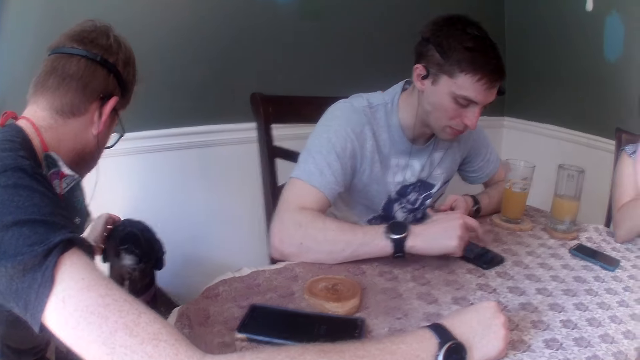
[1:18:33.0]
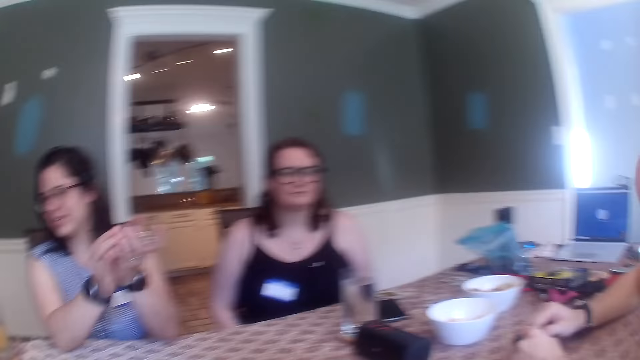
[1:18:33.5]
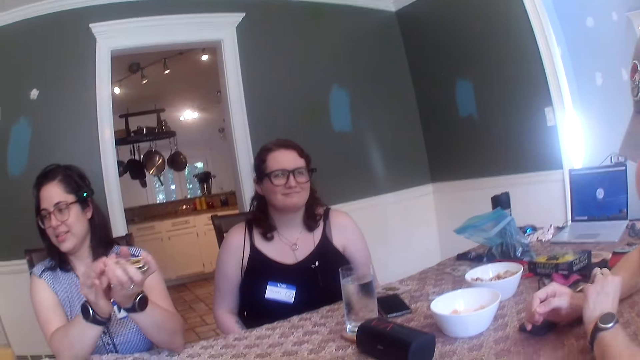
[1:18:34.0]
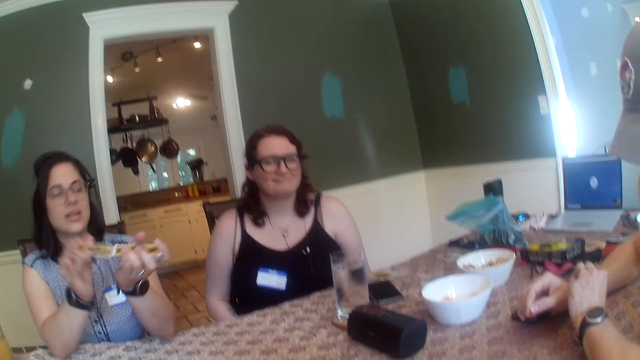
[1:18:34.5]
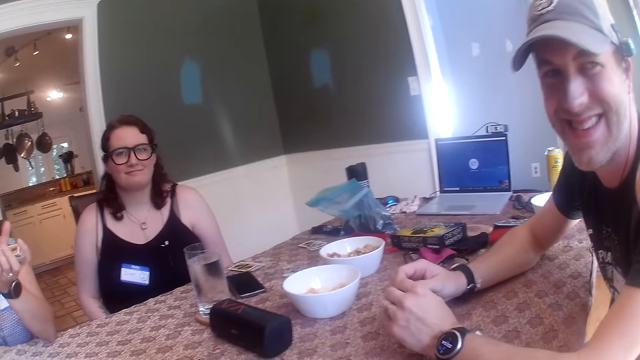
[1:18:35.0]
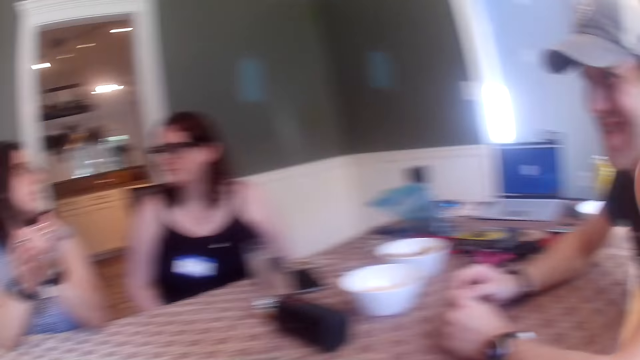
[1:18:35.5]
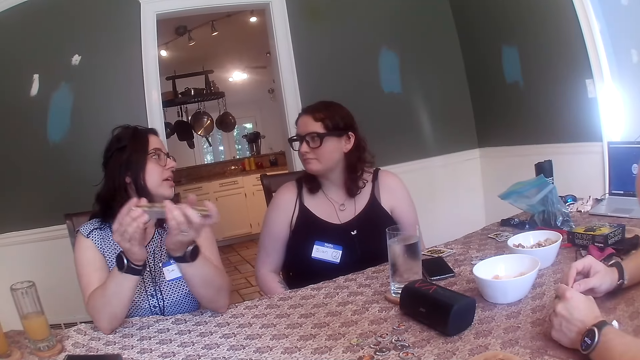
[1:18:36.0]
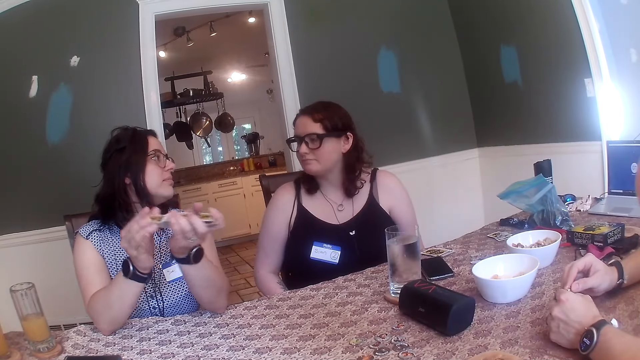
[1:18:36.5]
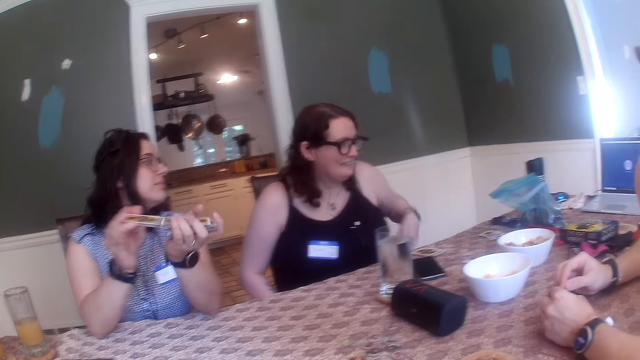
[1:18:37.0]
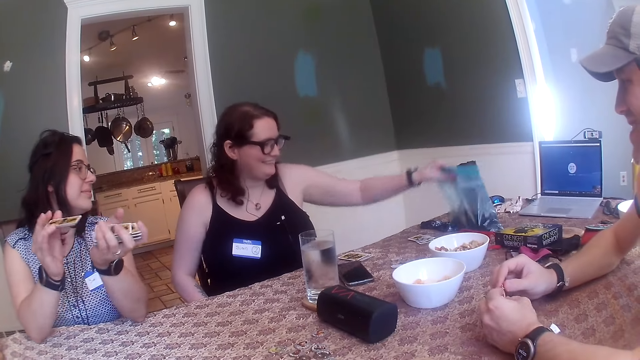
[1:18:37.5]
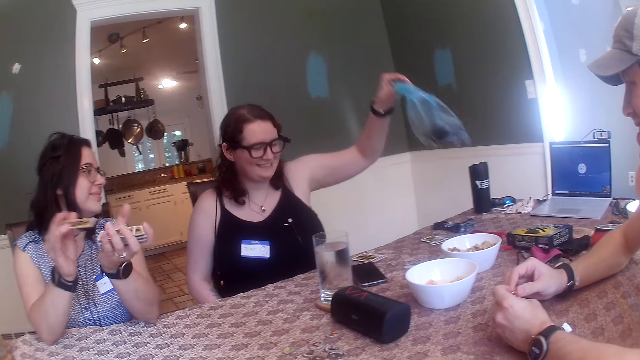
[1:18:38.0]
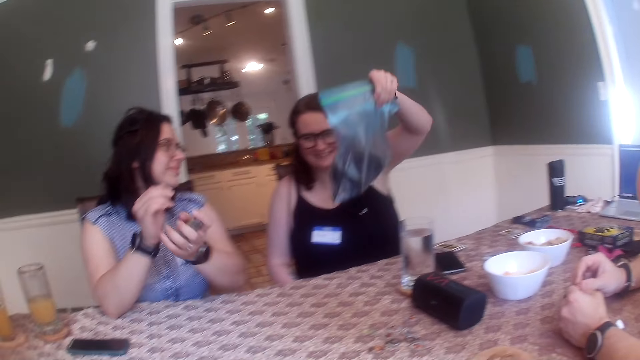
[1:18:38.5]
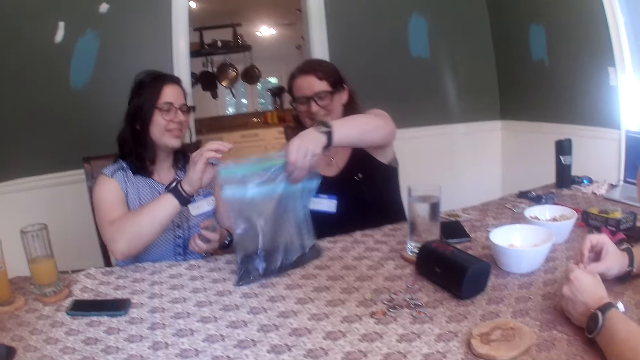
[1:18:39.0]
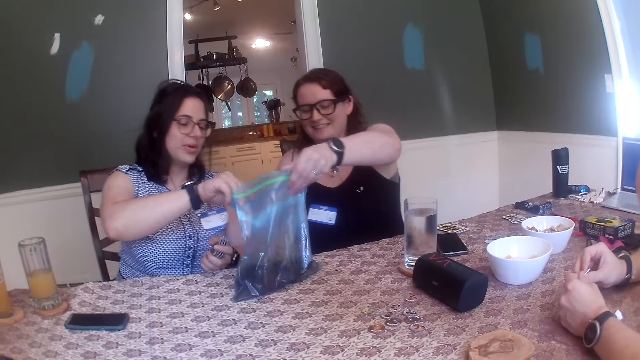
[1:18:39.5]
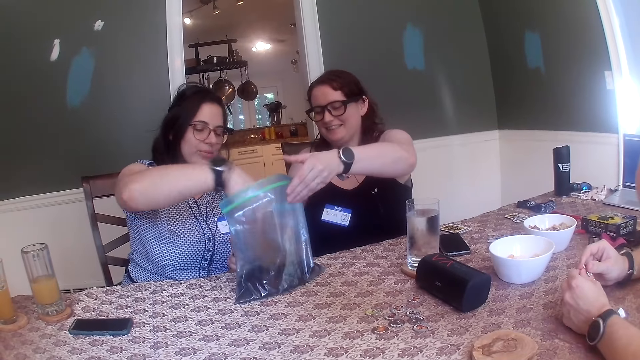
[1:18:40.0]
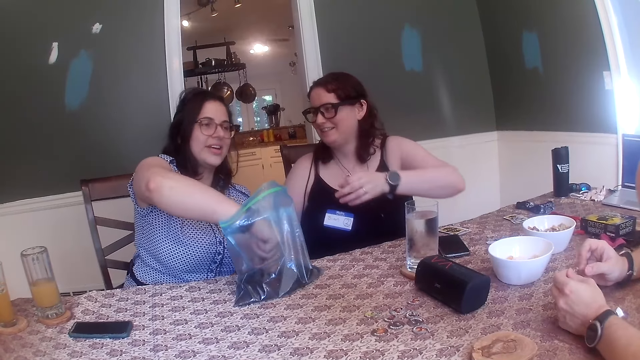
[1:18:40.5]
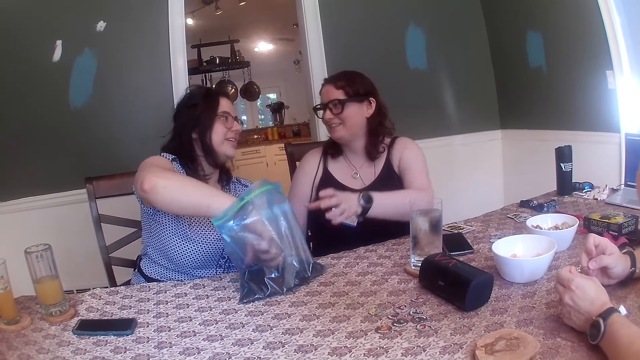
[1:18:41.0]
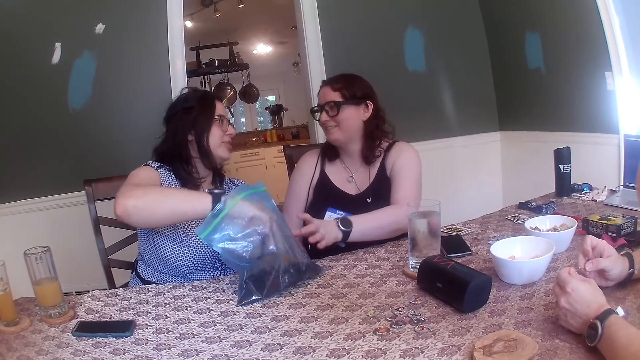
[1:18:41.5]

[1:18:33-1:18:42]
The woman shuffles the cards in her hands. The man checks his wrist watch. Another woman picks up the bag of biscuit from the table with her right hand and drops the bag of biscuit in her right hand on the table. The first woman picks up a piece of biscuit from the bag of biscuit on the table.

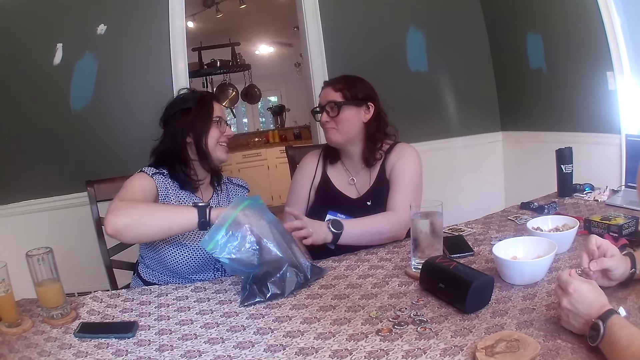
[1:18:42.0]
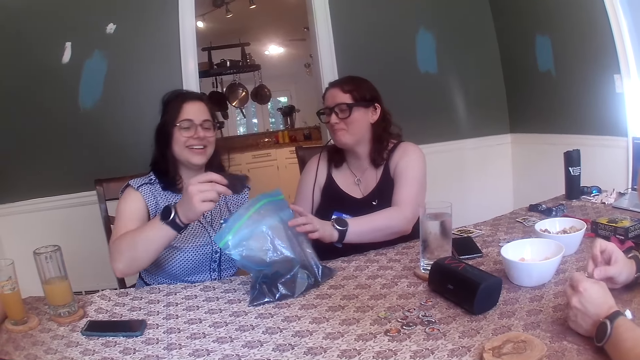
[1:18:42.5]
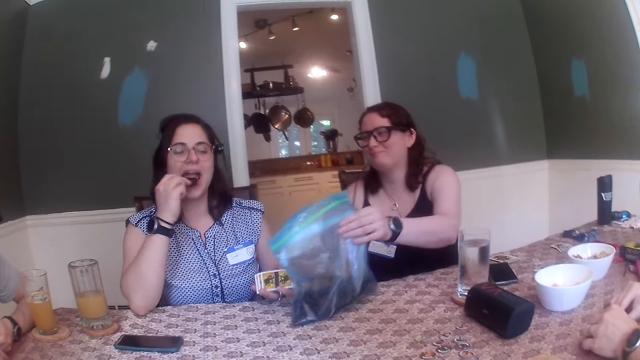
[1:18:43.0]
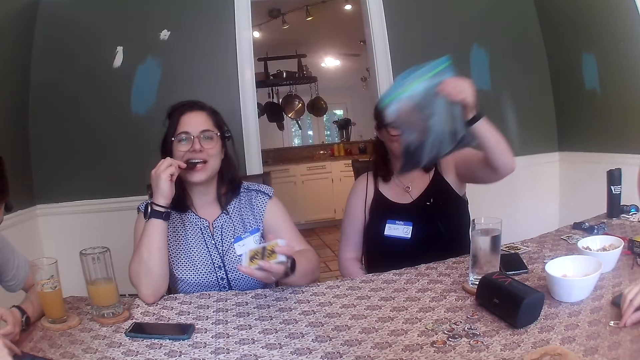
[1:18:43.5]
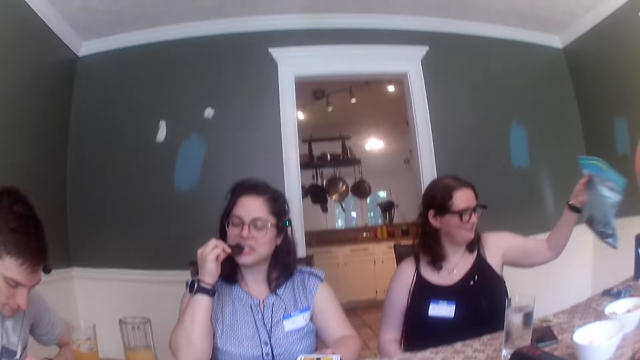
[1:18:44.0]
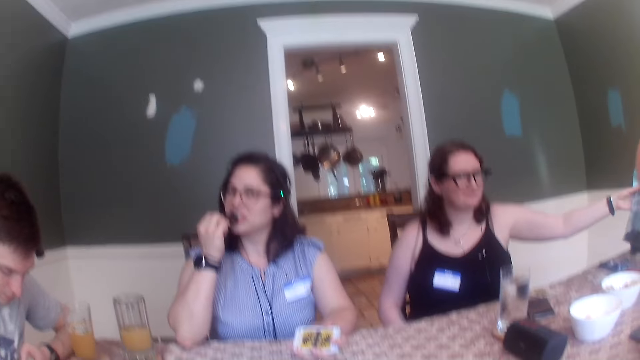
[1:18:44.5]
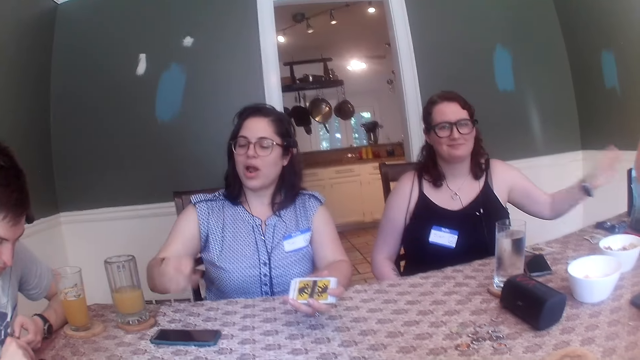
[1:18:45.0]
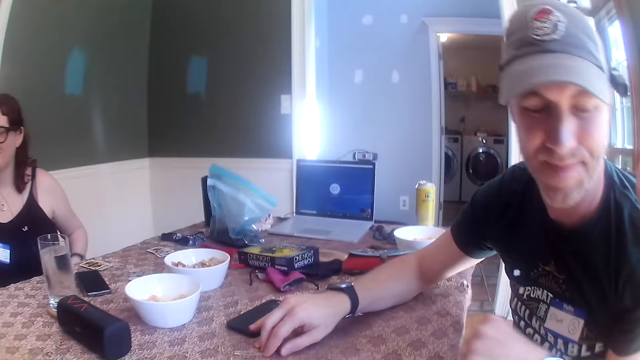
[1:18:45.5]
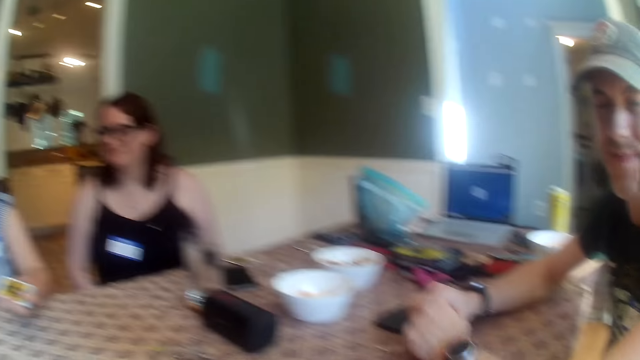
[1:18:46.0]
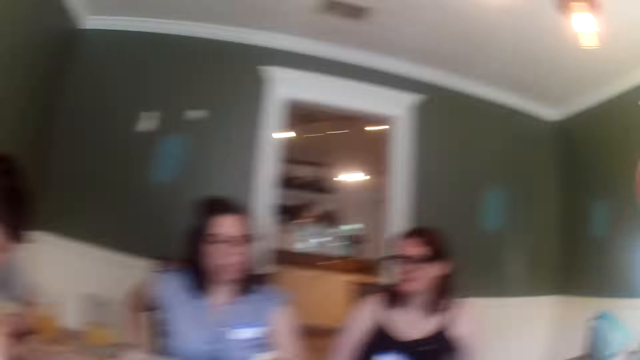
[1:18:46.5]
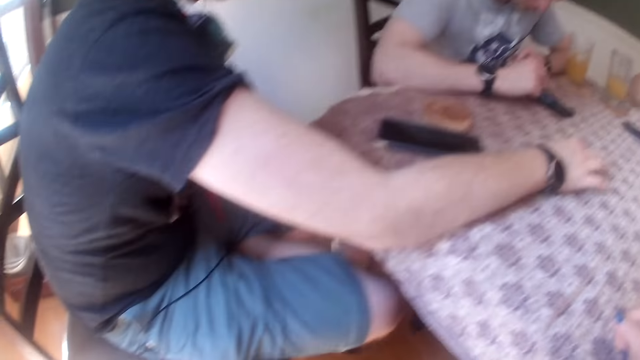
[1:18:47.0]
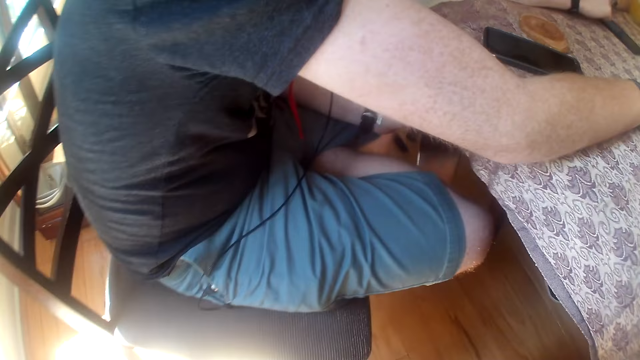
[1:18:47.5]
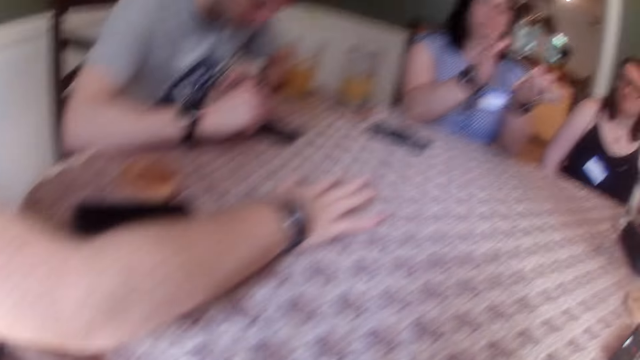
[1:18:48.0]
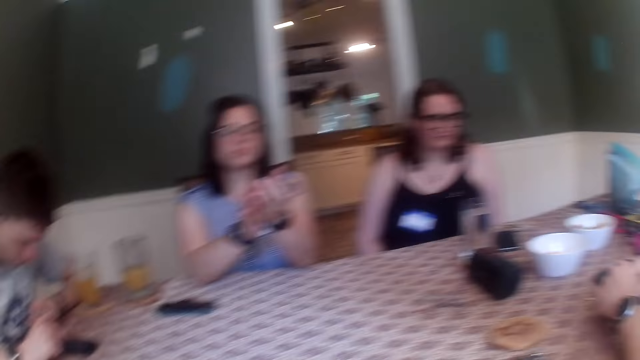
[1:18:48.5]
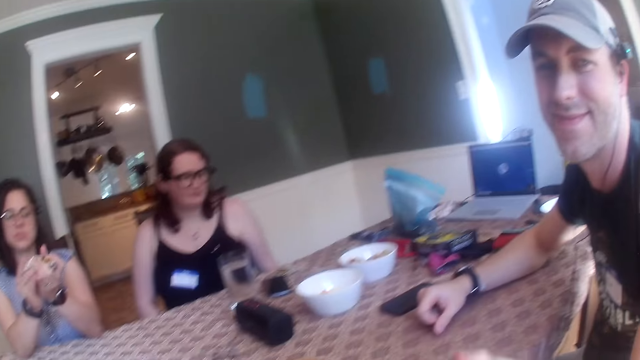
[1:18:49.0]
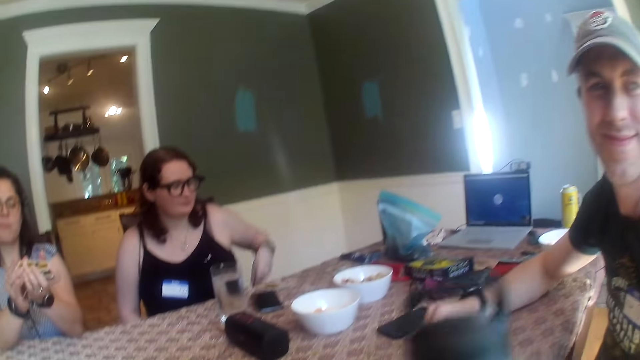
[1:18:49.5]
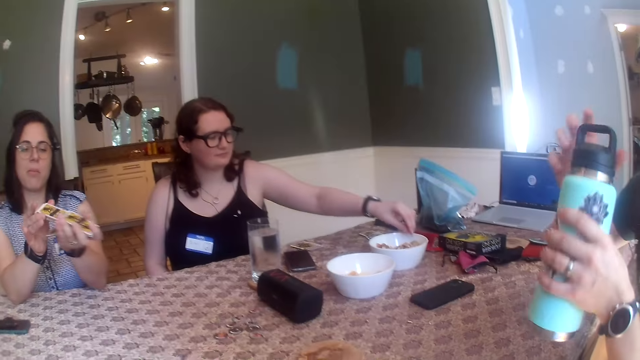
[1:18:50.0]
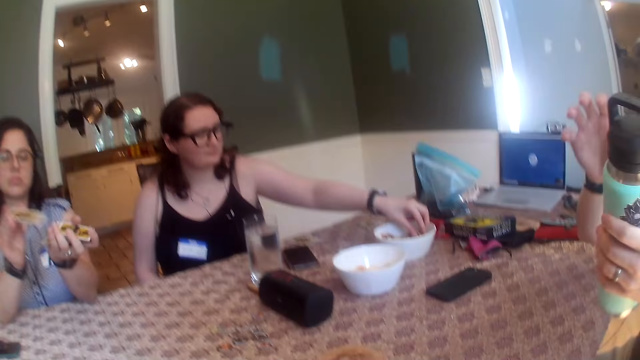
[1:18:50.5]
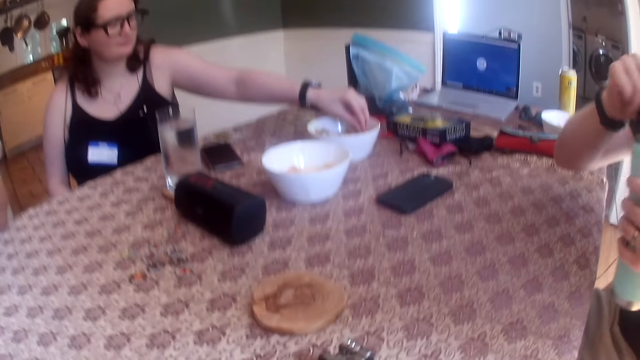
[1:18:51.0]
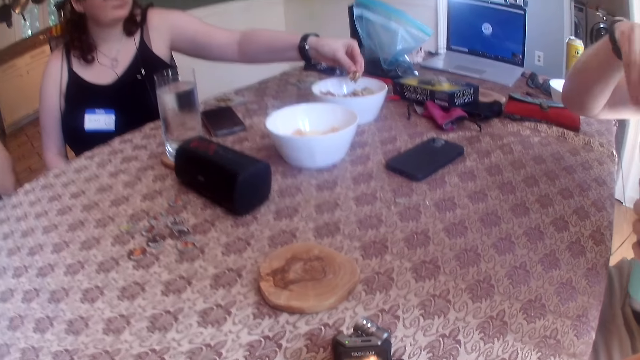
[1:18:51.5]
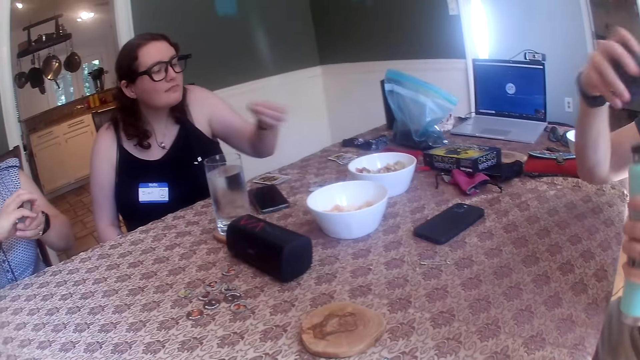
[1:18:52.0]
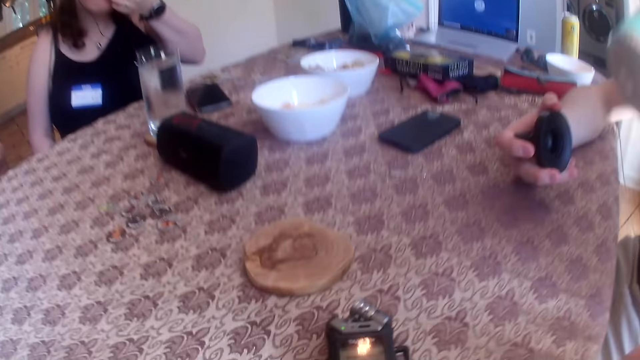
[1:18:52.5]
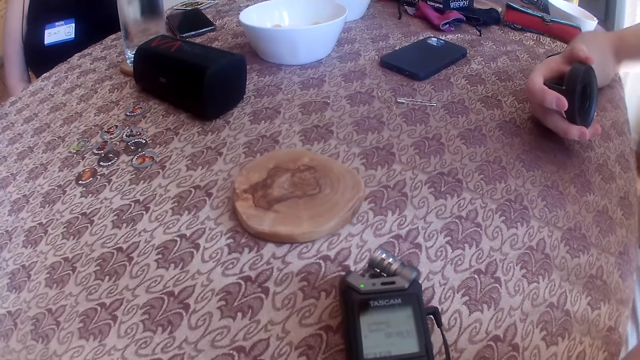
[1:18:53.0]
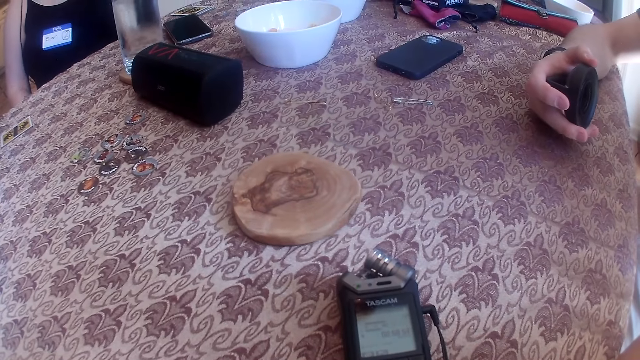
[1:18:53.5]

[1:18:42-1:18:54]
The woman picks up the bag of biscuit from the table with her right hand and drops the bag of biscuit in her right hand on the table. The camera wearer looks around. The man taps the table with his right hand. Another man operates the phone on the table with his right hand. Another woman shuffles the cards in her hands. A third man shakes a keg in his left hand. The first woman picks up snacks from a bowl of snack on the table with her left hand. The third man opens the keg with his right hand and drops his right hand on the table. The first woman eats the snack in her right hand.
